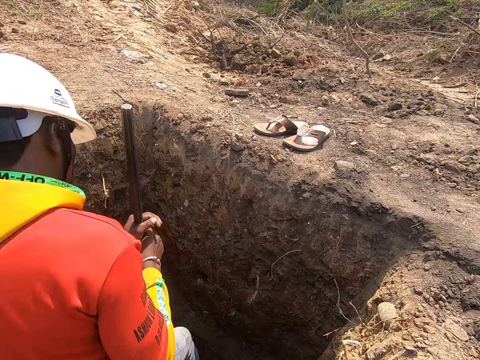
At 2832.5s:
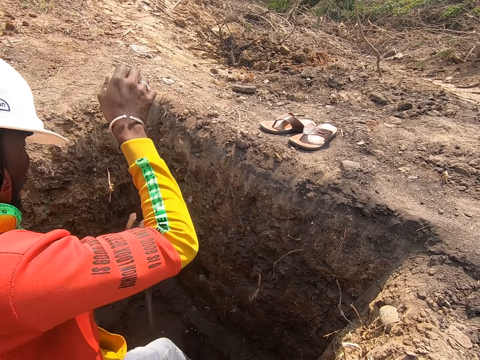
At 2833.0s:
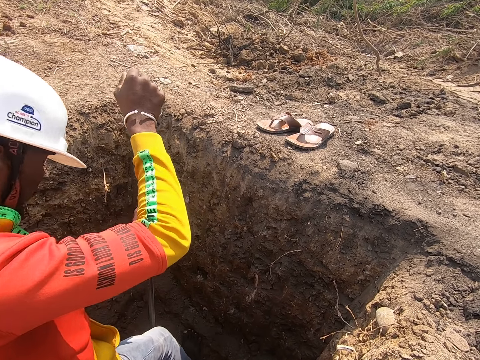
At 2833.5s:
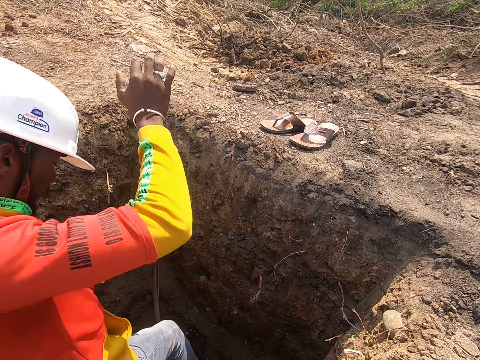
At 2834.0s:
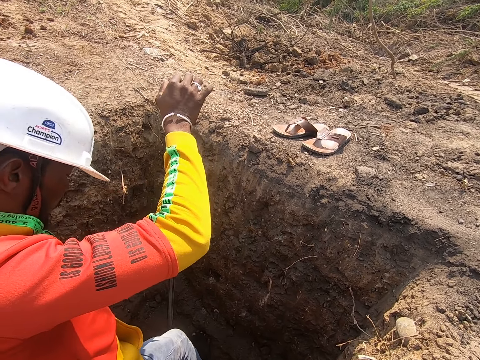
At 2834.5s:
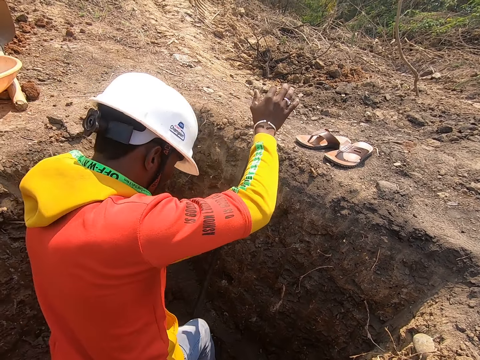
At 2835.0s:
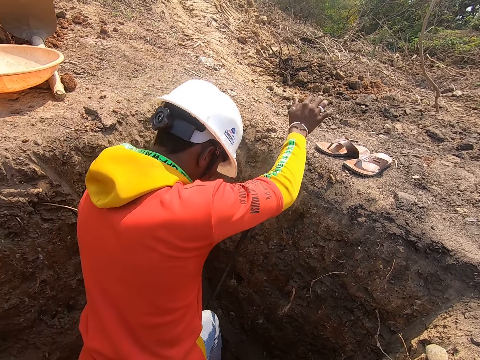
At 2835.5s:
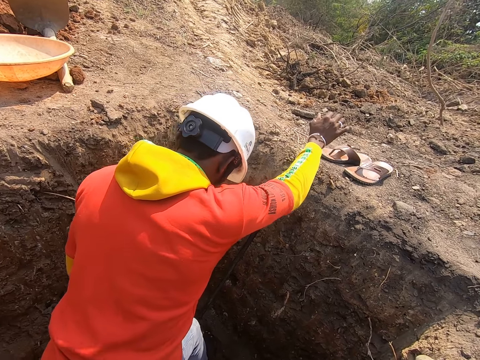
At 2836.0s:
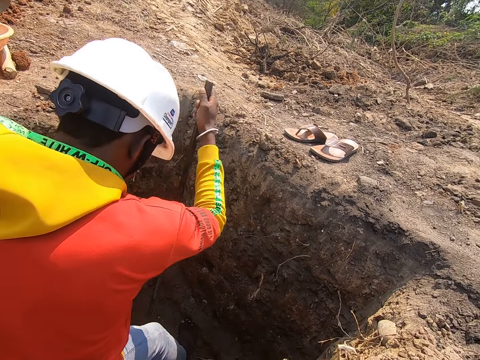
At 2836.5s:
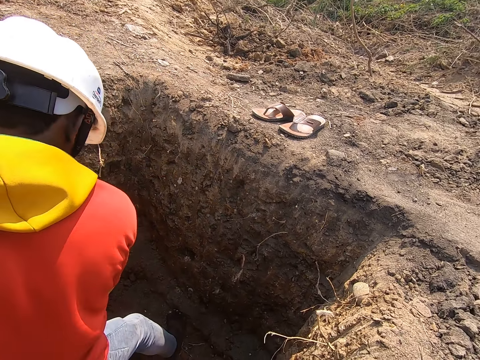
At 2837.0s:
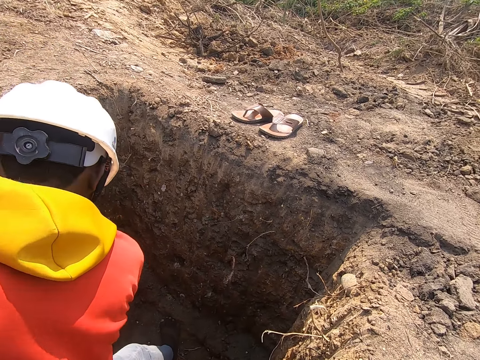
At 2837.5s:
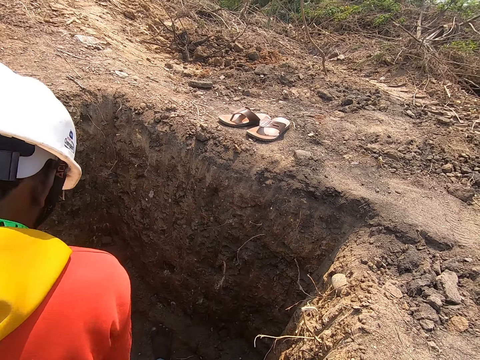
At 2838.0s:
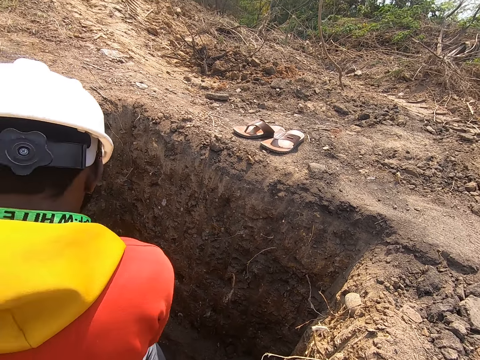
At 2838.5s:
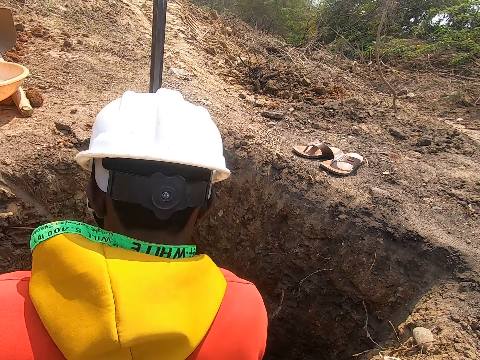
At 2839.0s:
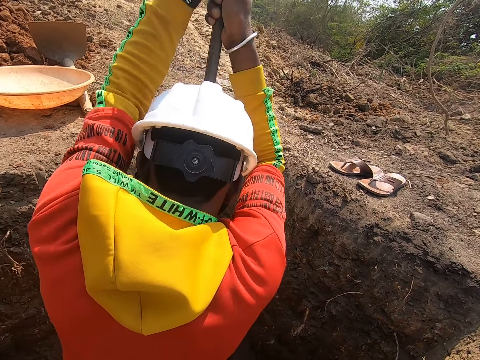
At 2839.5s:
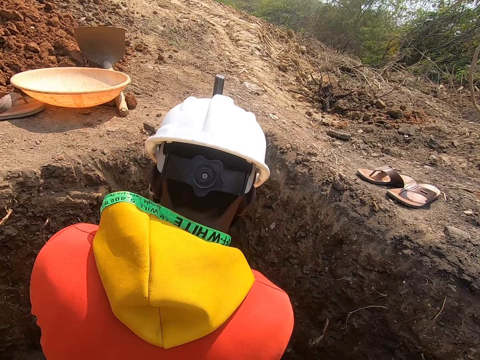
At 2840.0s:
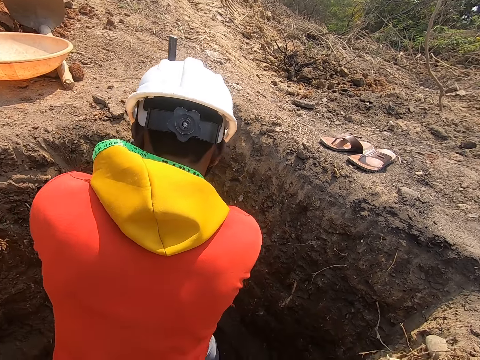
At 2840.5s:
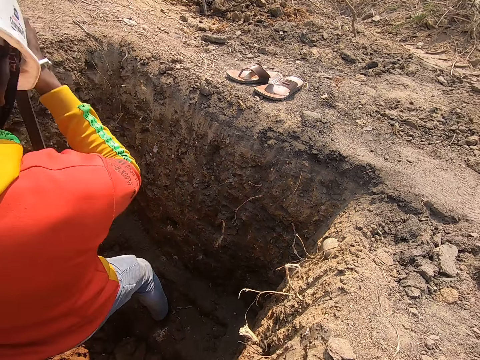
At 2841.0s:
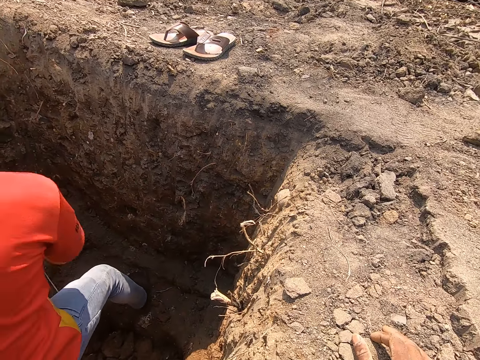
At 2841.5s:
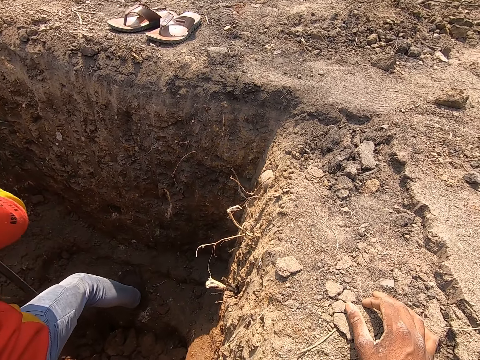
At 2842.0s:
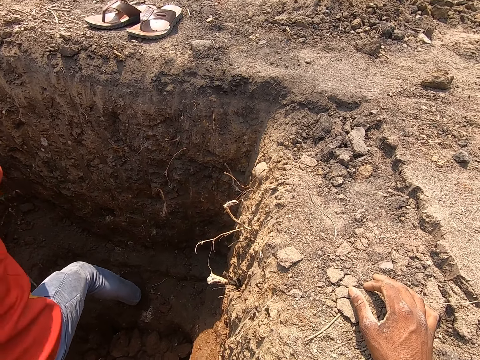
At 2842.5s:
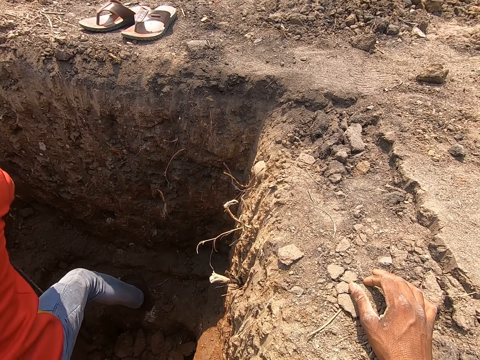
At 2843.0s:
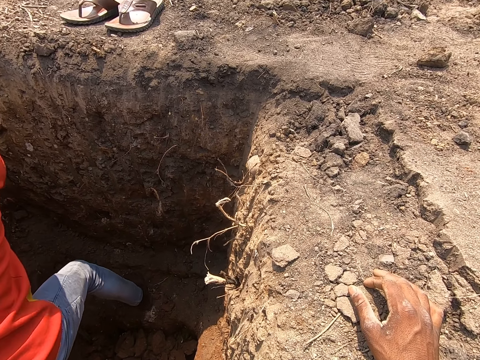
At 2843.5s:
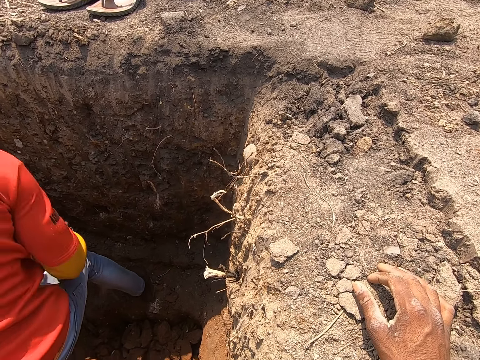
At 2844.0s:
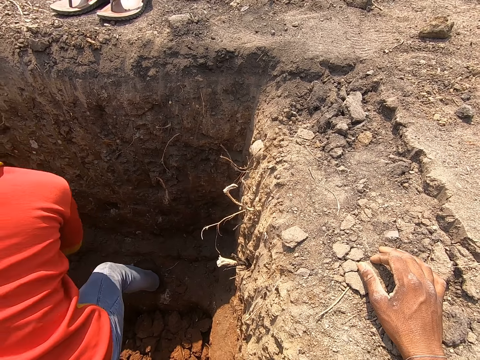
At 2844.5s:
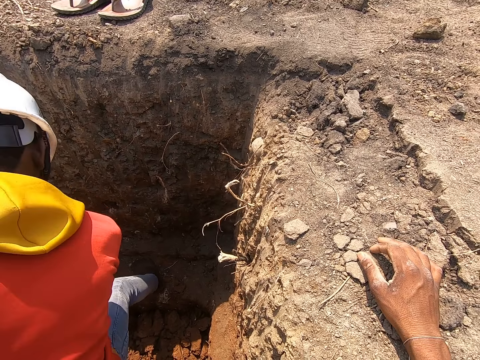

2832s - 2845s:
The camera wearer turns around. A person turns to the side.

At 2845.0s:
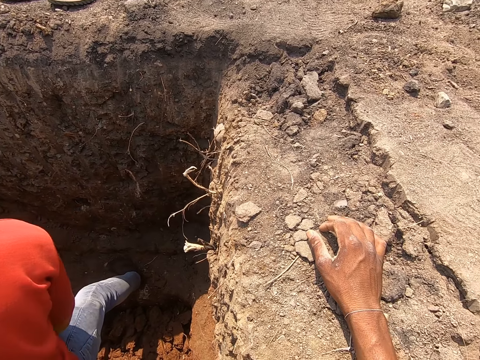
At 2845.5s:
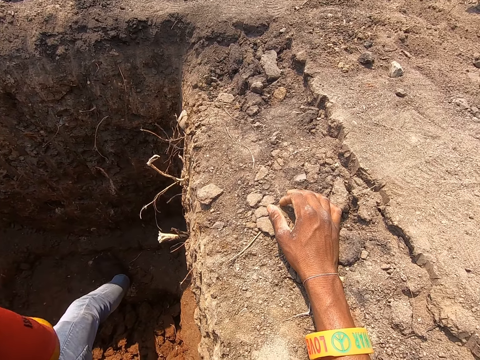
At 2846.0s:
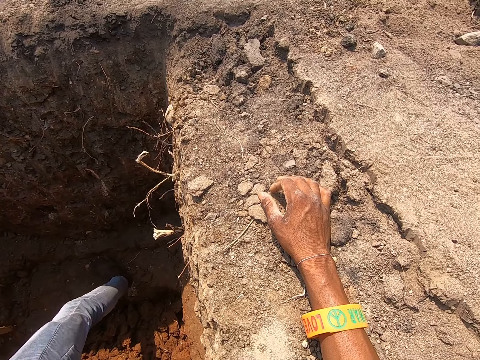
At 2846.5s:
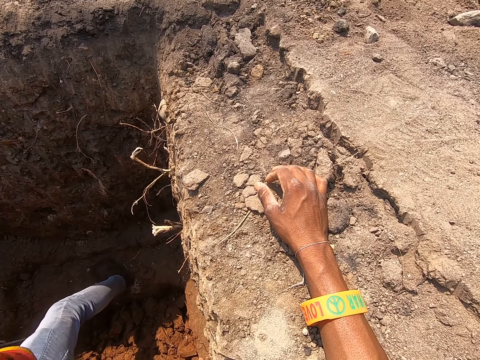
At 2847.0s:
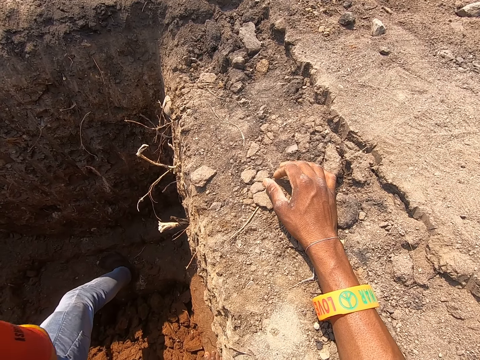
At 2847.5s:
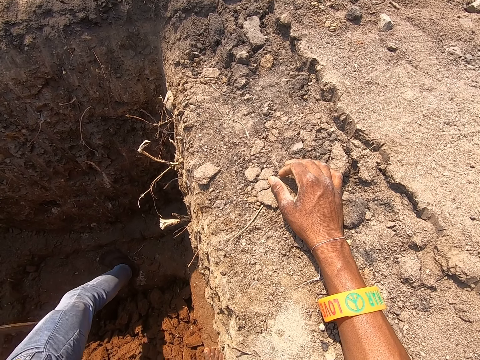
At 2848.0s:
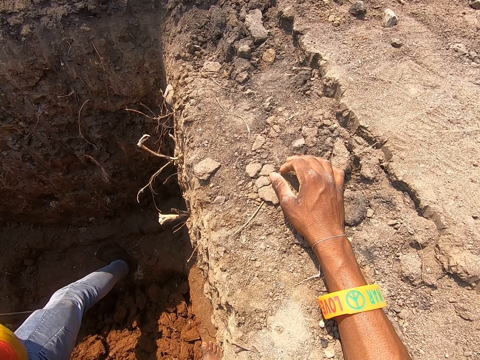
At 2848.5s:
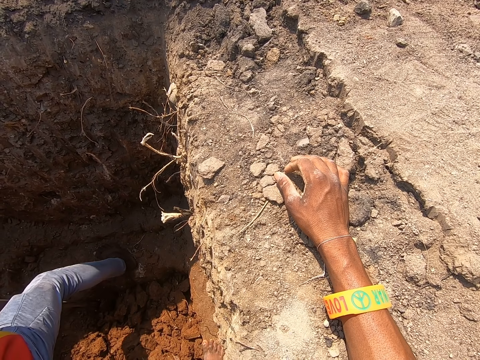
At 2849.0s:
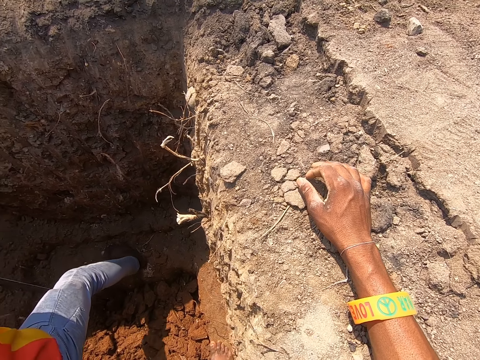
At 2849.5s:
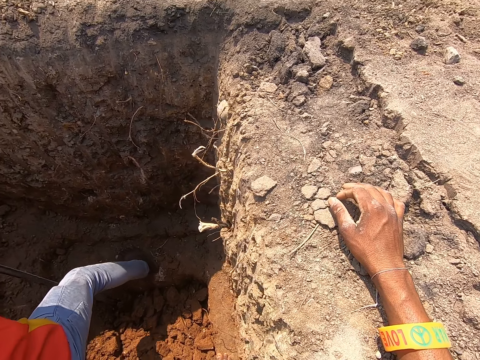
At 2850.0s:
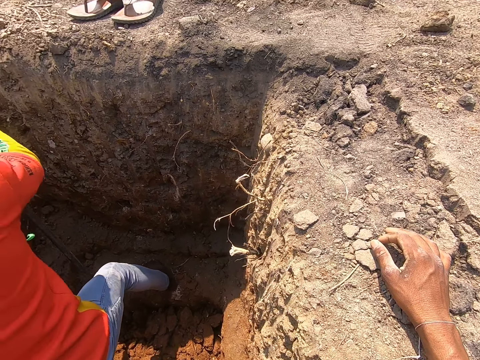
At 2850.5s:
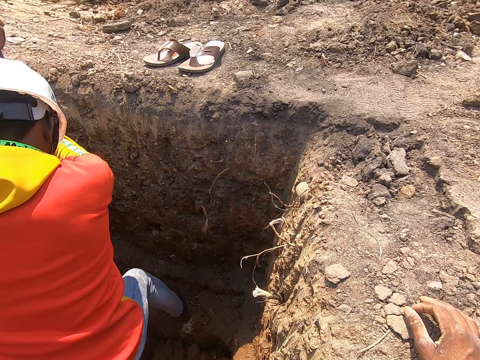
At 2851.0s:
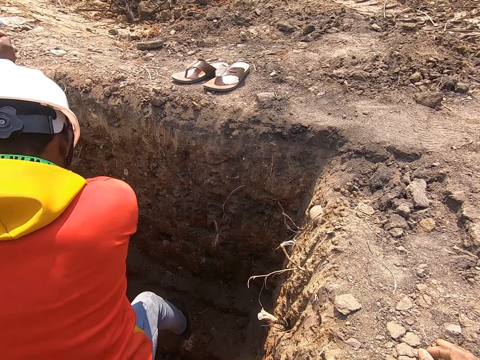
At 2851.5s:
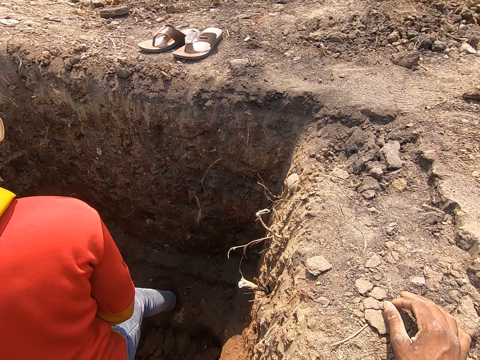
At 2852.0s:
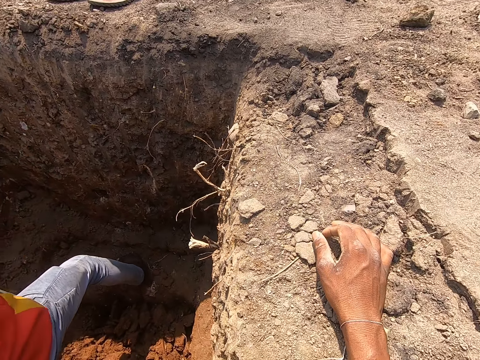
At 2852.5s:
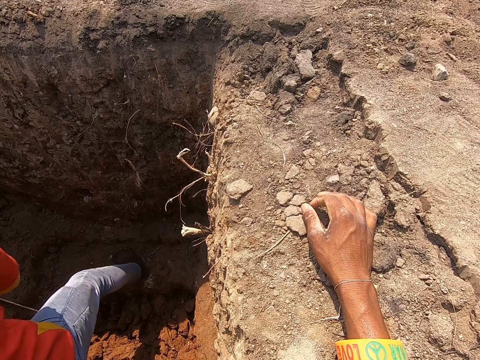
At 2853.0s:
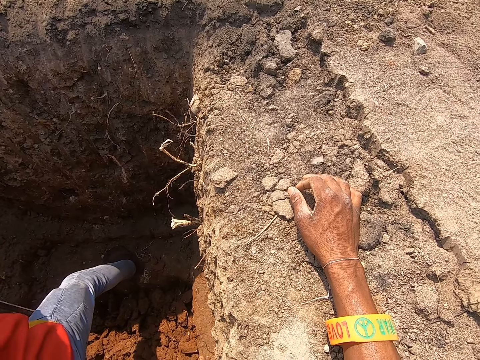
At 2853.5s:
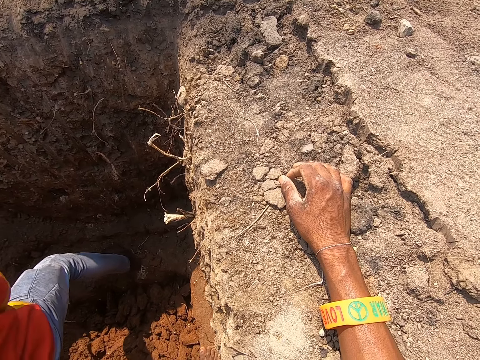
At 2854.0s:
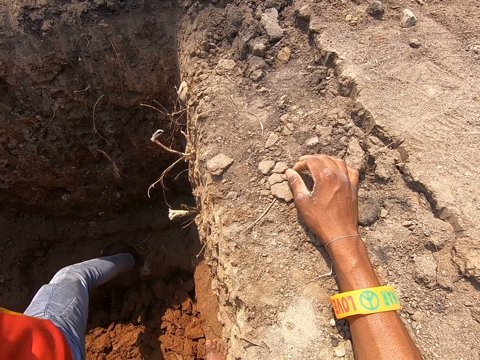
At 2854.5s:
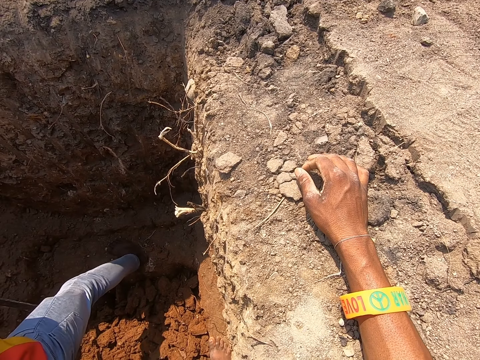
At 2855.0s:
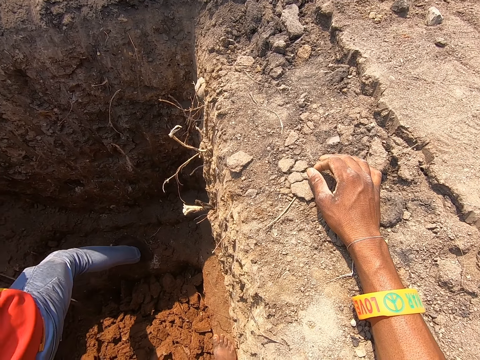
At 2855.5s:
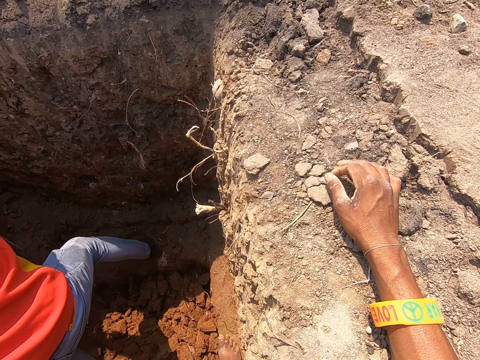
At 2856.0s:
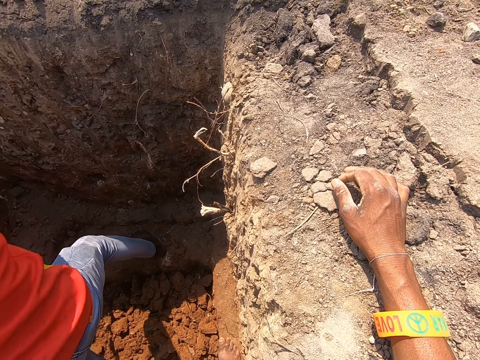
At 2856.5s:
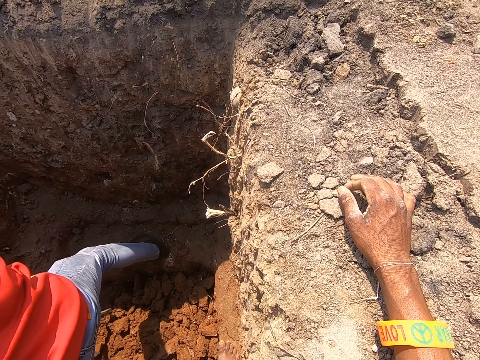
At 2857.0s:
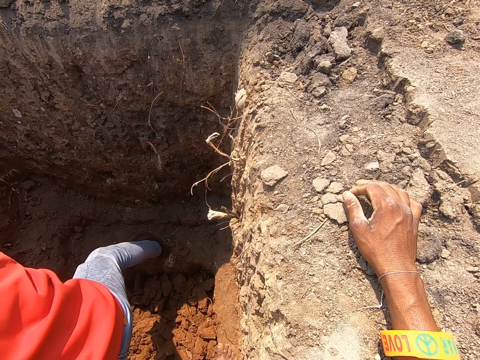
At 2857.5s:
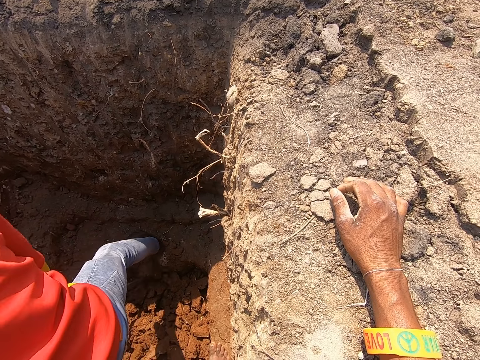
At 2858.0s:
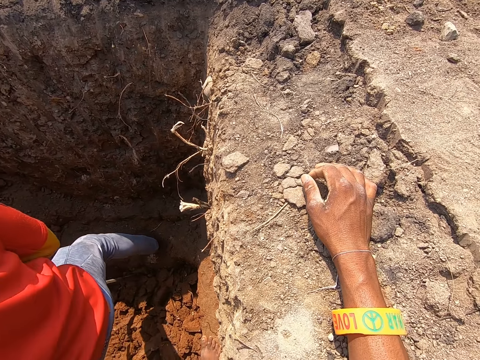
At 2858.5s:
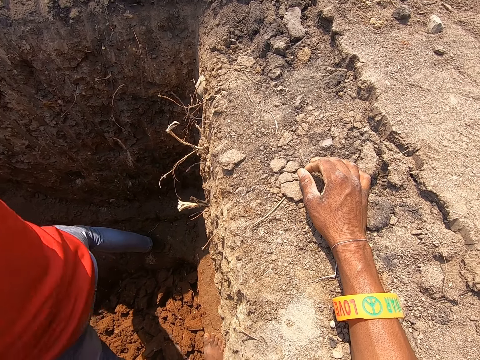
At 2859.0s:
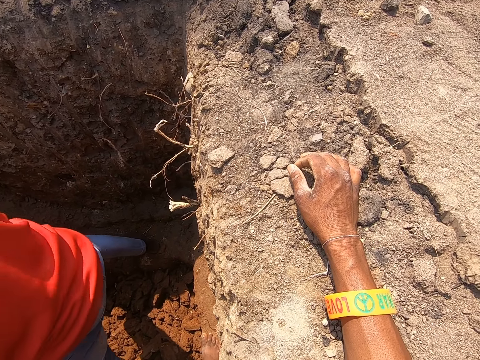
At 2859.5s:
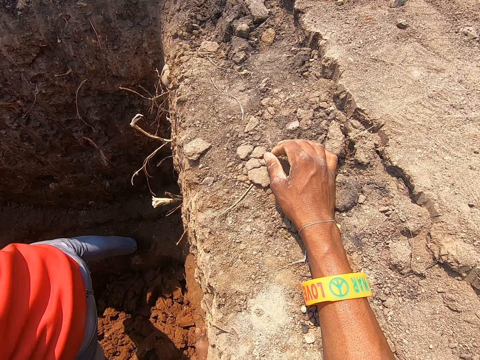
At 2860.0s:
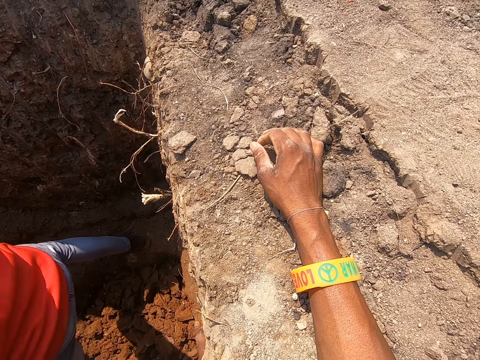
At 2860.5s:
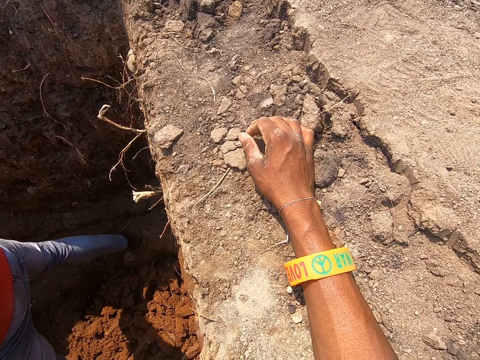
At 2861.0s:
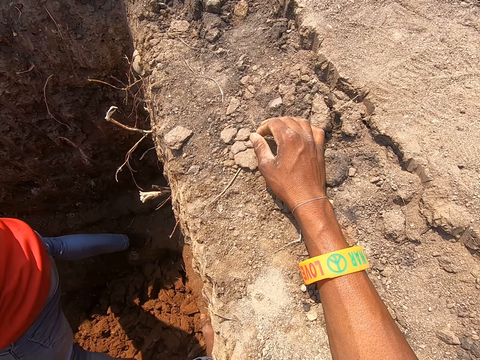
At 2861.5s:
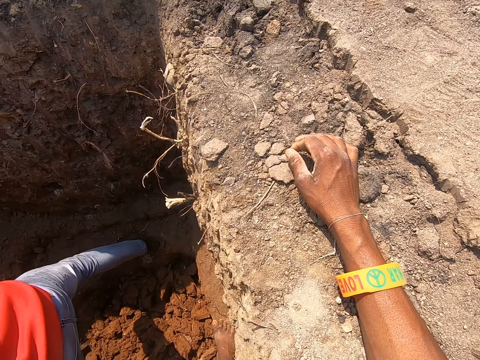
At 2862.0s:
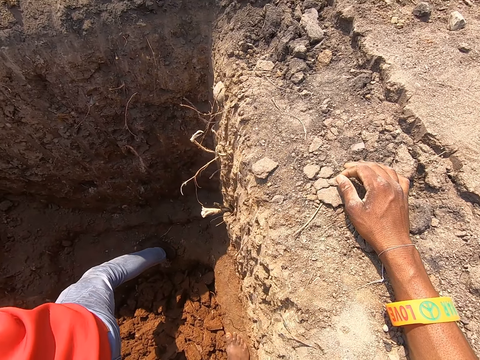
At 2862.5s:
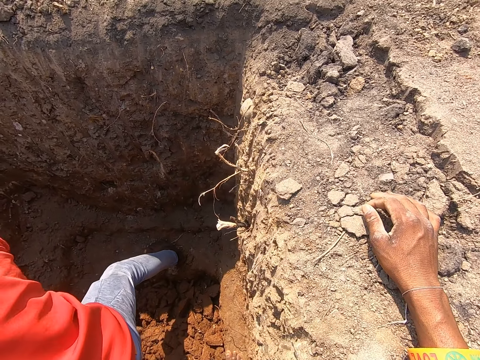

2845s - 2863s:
A person turns to the side and digs a hole with a digging bar. The camera wearer turns around.
